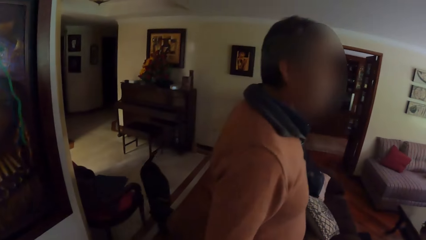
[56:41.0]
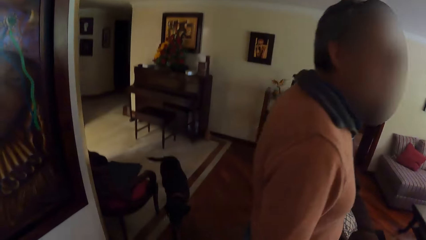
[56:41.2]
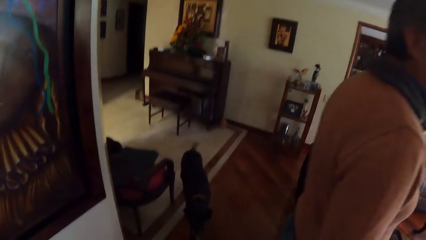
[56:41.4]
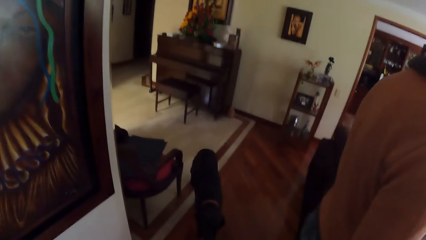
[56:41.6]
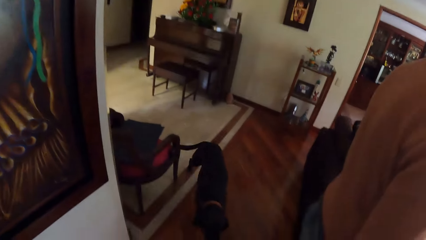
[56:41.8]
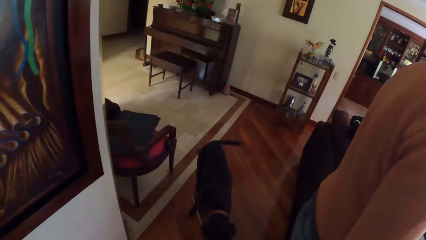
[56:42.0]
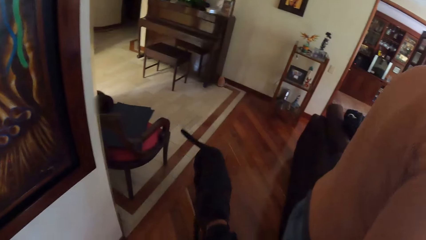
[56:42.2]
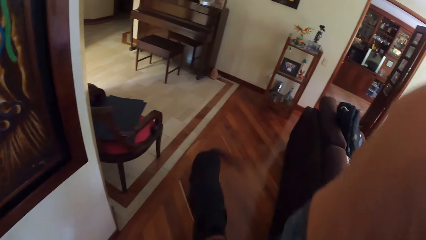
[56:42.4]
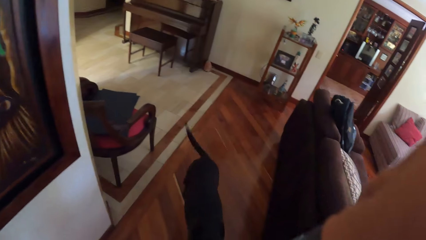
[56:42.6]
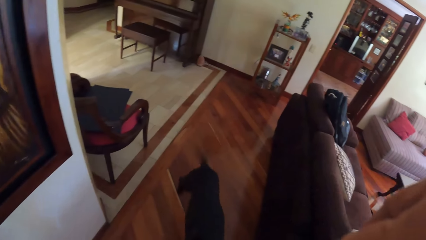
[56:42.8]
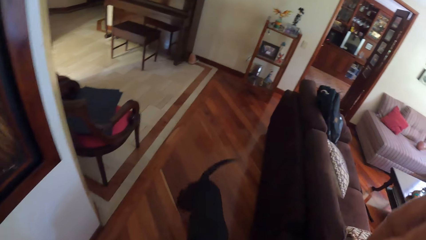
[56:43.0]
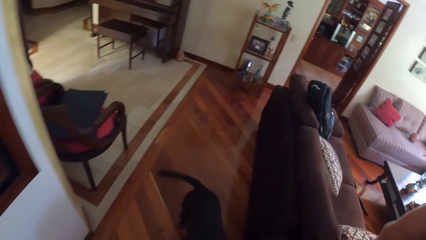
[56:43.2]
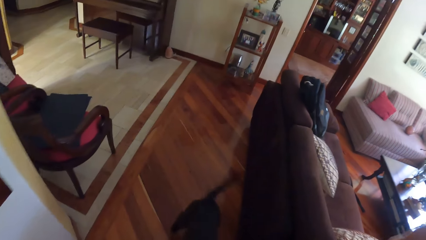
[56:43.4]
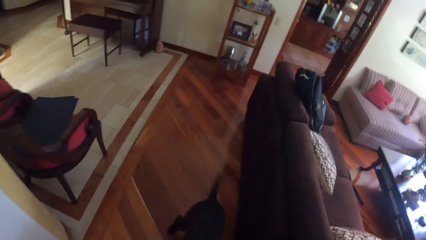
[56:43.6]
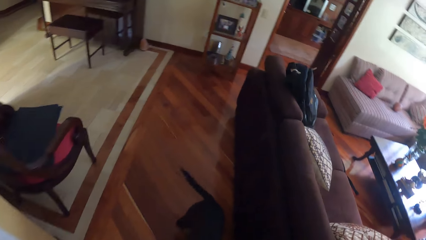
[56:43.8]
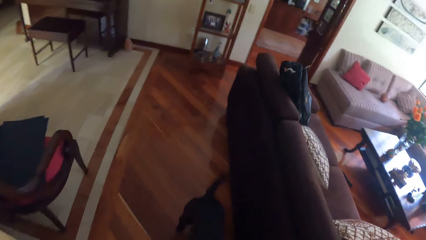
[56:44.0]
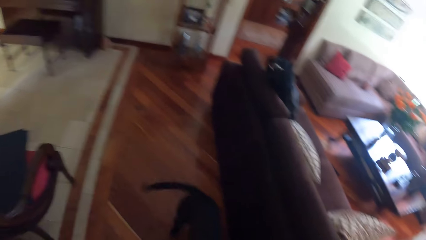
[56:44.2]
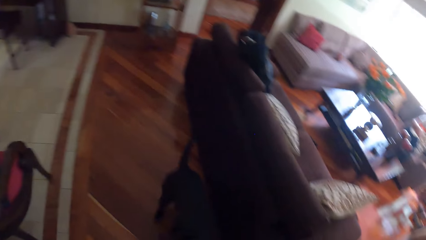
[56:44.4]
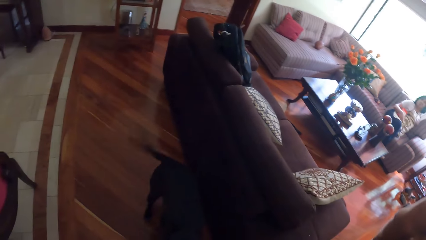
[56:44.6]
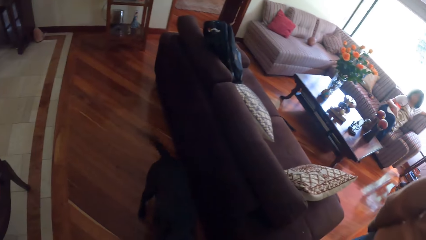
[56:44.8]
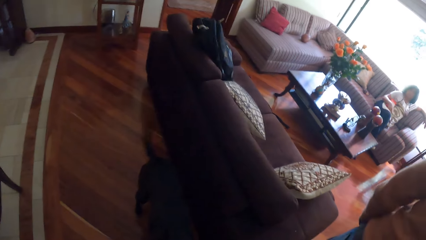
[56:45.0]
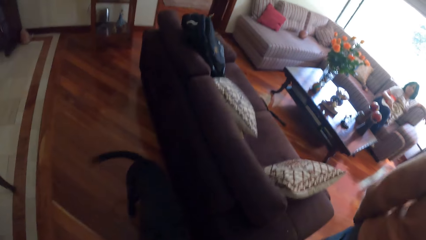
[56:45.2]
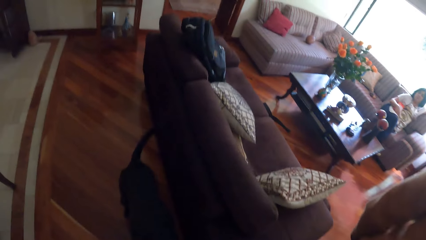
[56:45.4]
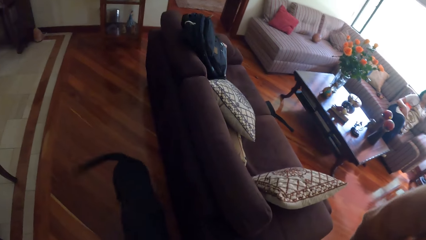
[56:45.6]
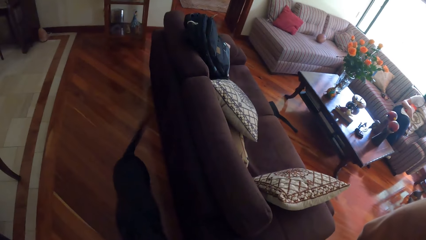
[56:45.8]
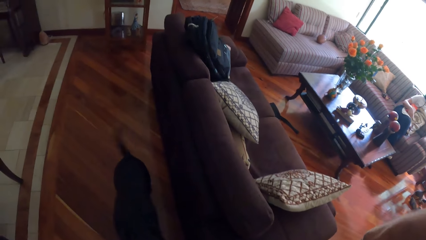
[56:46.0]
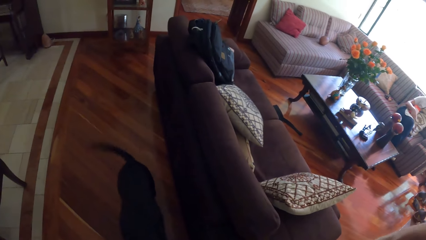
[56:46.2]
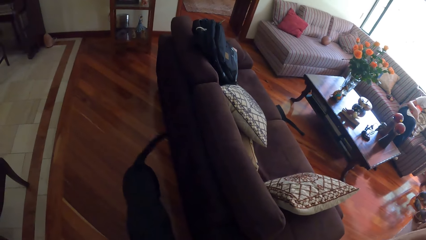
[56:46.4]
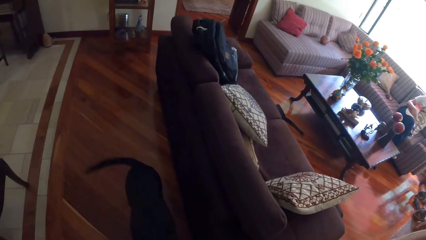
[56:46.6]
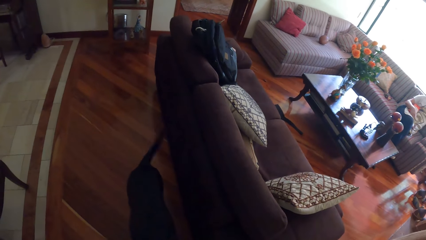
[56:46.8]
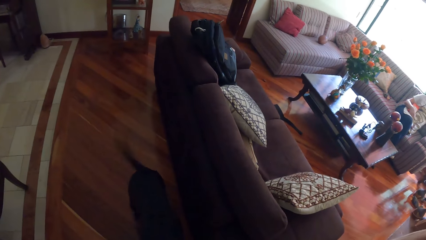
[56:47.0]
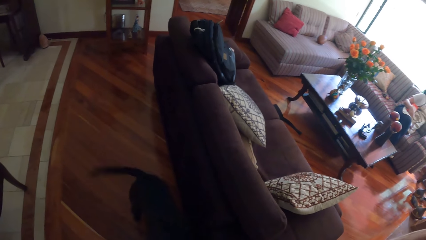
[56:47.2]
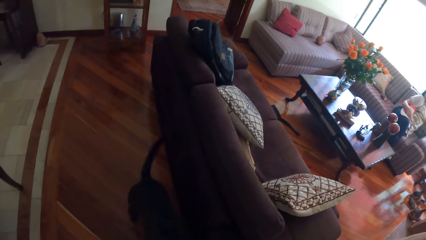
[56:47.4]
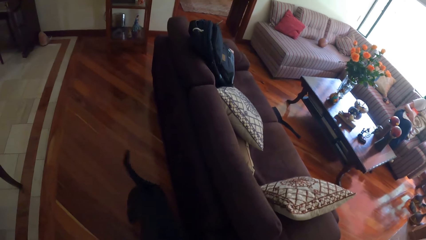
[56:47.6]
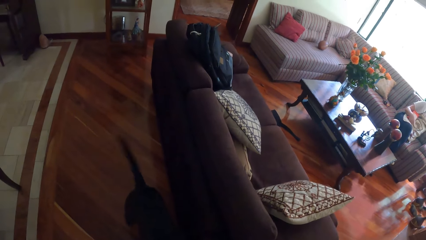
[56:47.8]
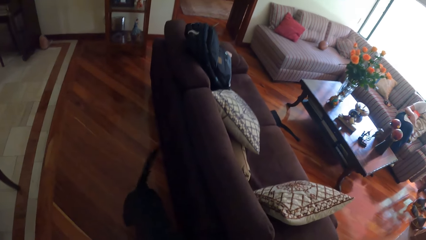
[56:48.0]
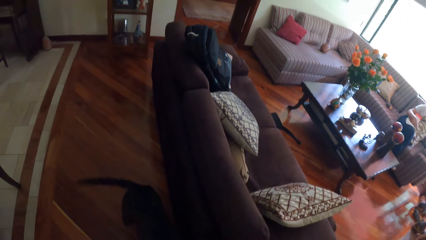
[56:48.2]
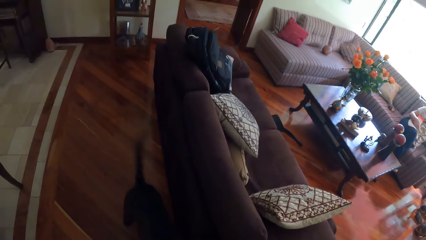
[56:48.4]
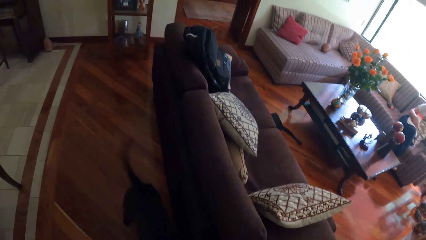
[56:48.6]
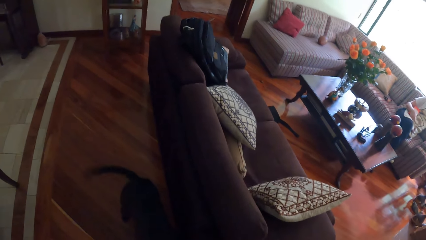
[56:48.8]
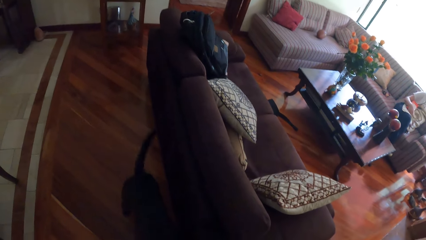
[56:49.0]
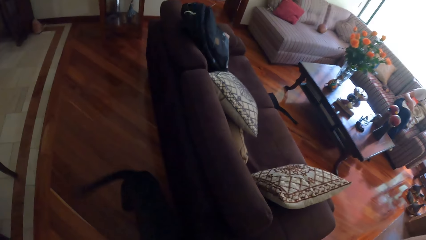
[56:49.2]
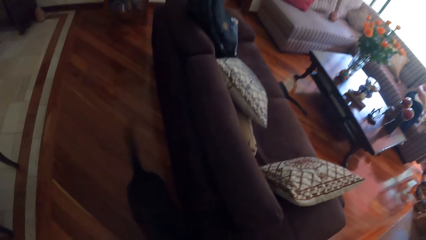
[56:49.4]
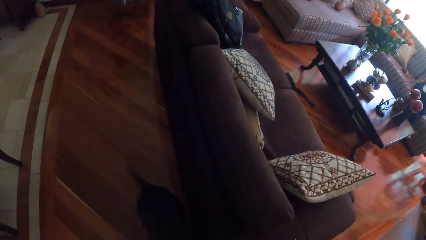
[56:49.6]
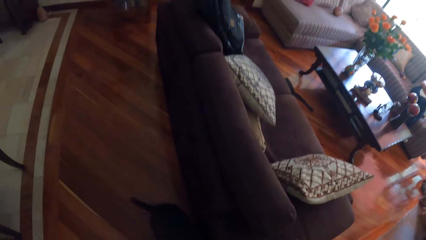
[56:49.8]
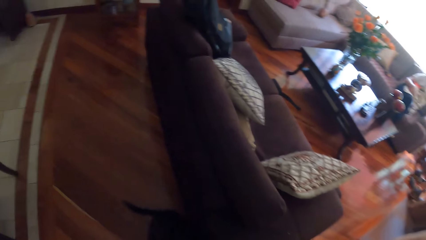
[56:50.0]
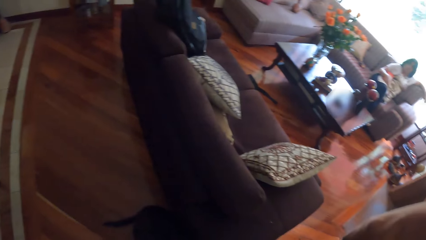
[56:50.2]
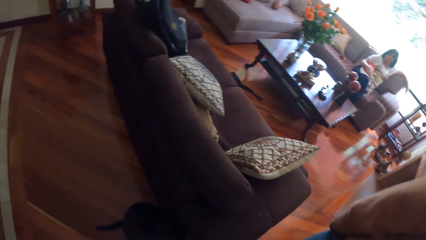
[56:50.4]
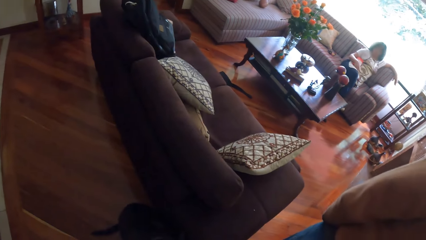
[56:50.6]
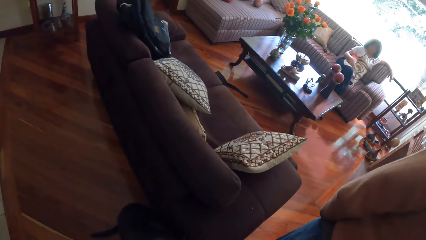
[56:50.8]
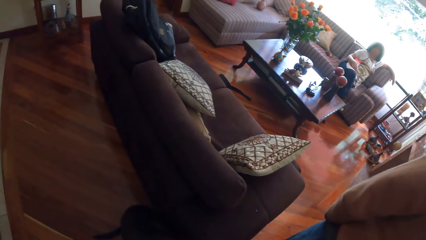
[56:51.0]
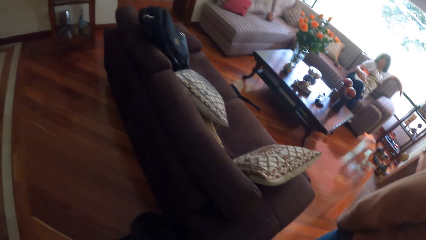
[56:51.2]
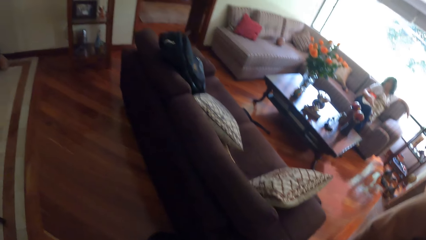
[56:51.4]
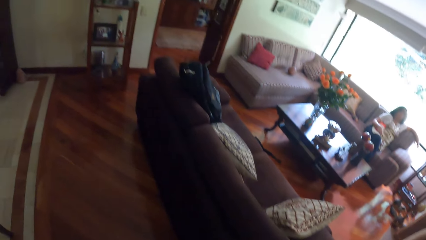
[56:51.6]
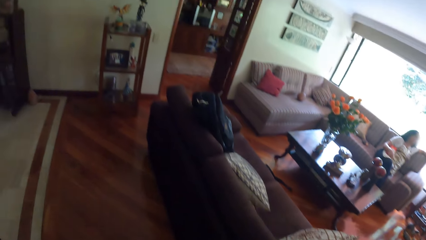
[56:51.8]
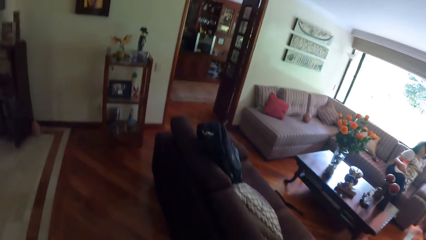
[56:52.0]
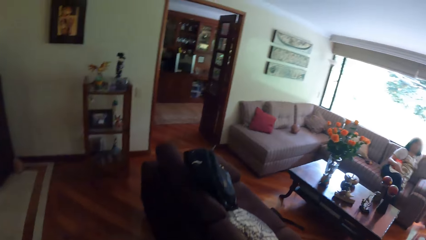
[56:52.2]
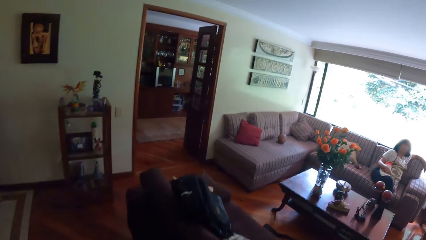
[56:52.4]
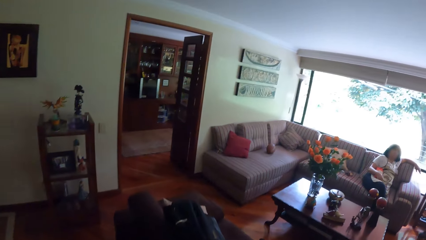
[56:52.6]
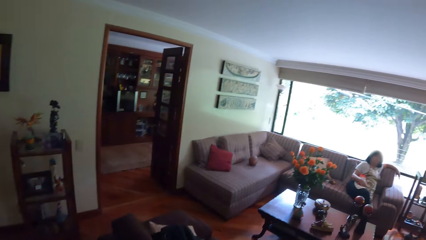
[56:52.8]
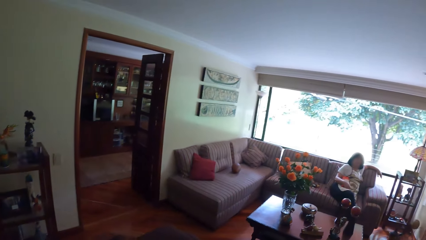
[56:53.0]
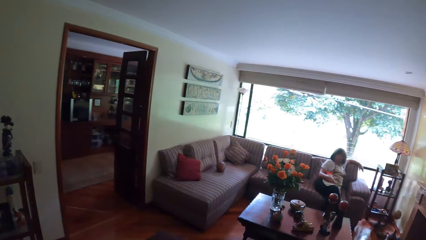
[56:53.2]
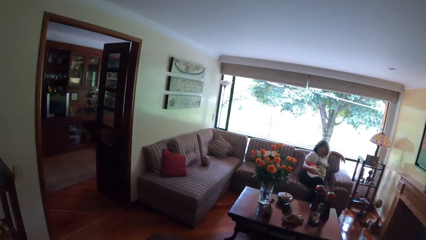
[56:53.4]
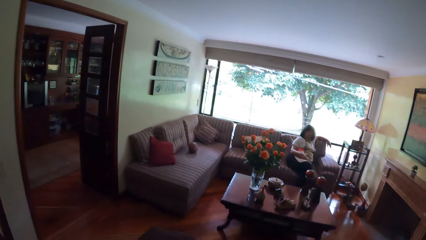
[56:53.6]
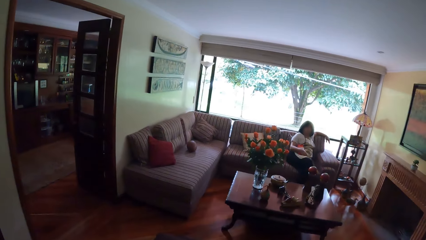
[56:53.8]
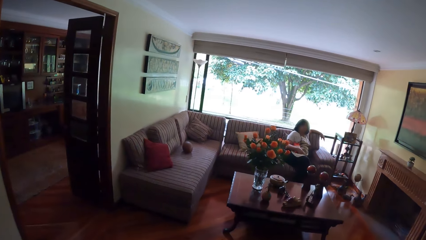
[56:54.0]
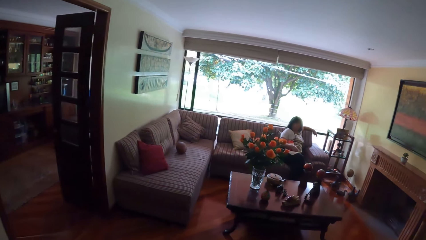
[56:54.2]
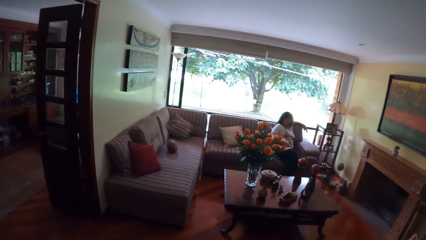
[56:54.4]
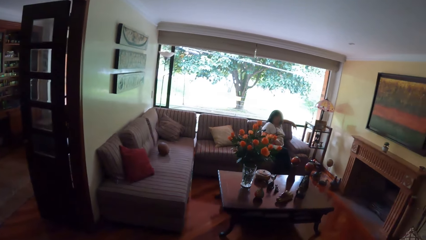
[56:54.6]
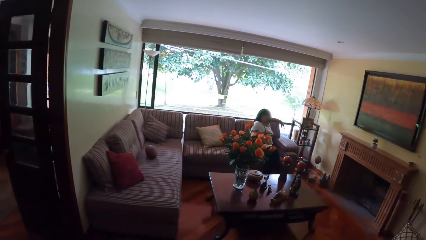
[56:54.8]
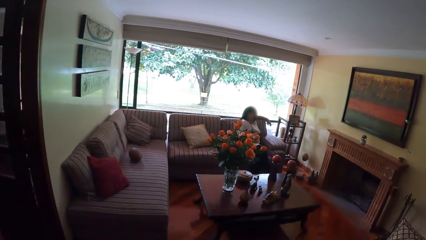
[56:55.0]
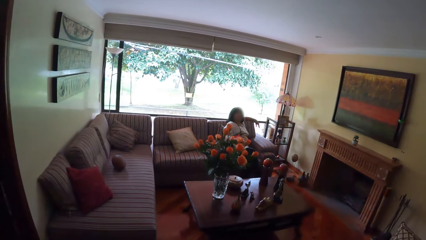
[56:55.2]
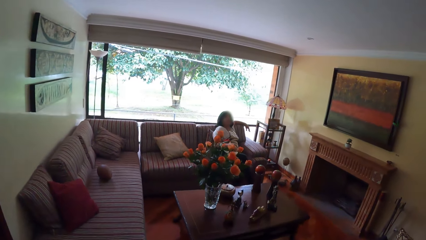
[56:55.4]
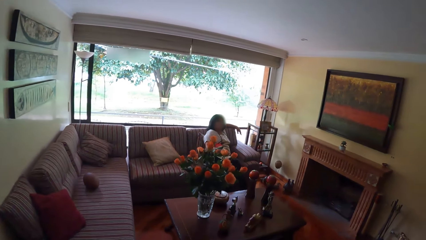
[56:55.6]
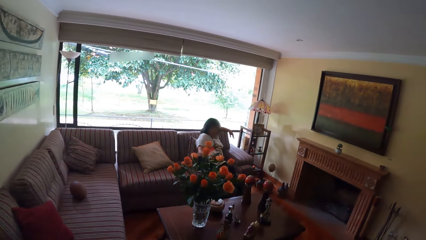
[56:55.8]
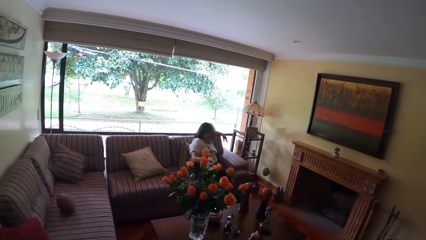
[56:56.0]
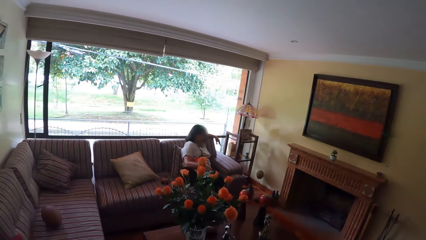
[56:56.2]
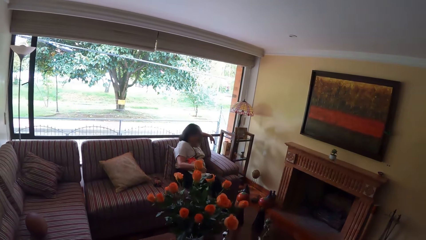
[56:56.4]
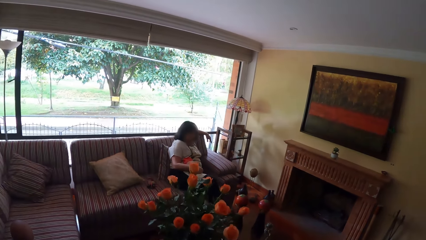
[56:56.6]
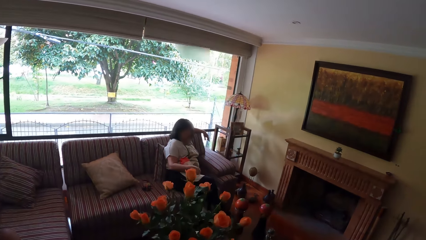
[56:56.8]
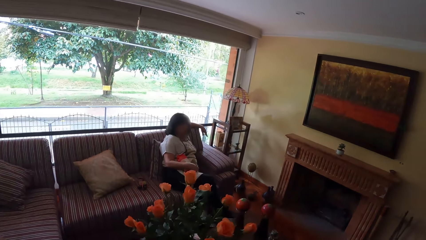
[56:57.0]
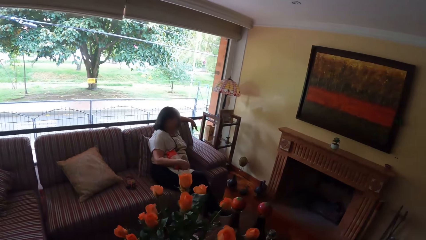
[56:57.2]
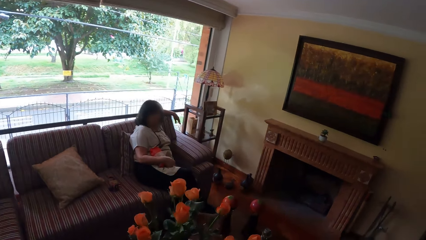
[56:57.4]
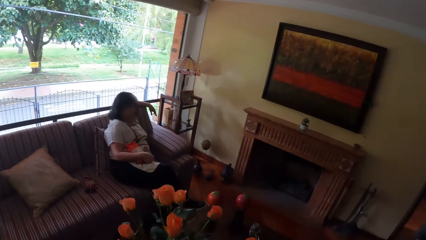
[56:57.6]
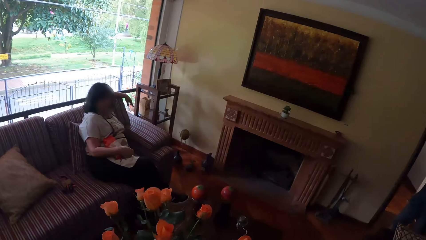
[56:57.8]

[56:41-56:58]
The camera wearer stares around the building. They walk around the building.
